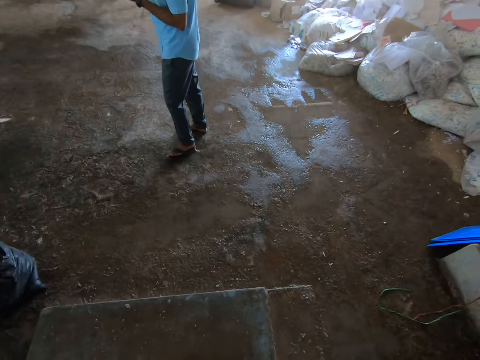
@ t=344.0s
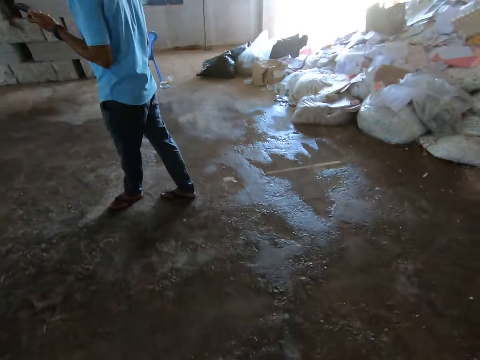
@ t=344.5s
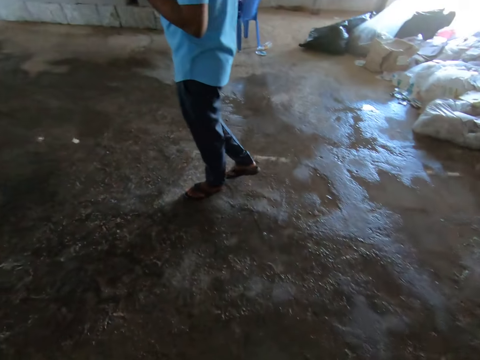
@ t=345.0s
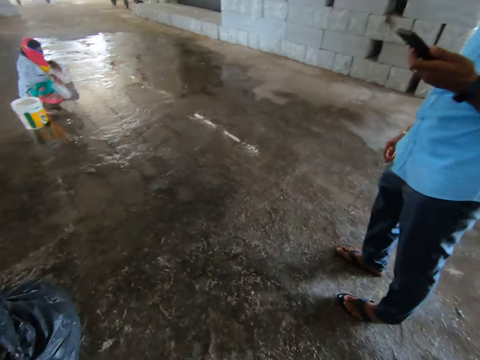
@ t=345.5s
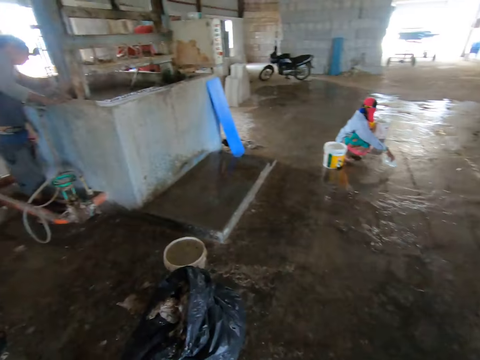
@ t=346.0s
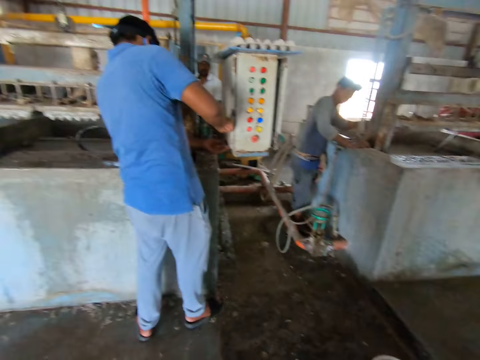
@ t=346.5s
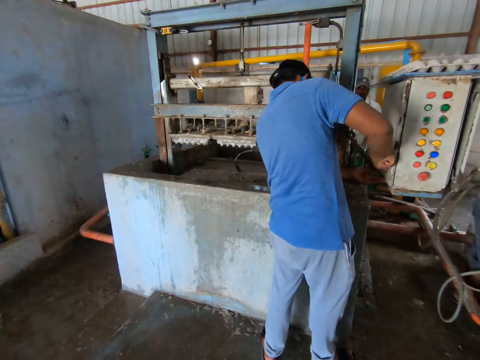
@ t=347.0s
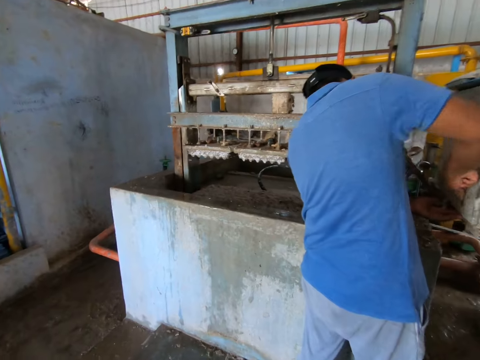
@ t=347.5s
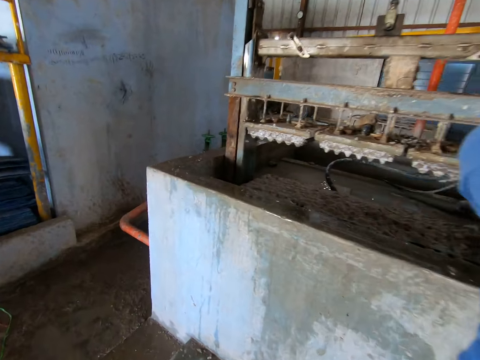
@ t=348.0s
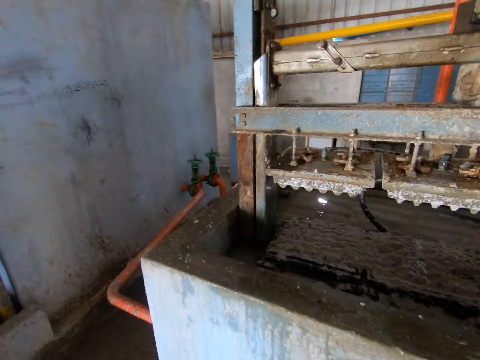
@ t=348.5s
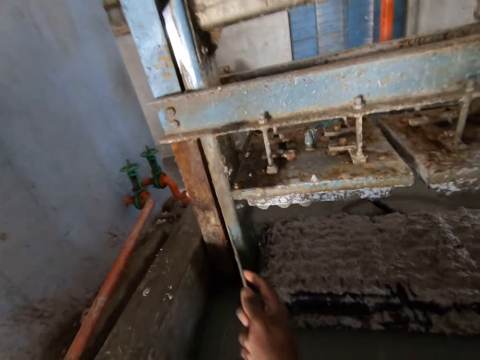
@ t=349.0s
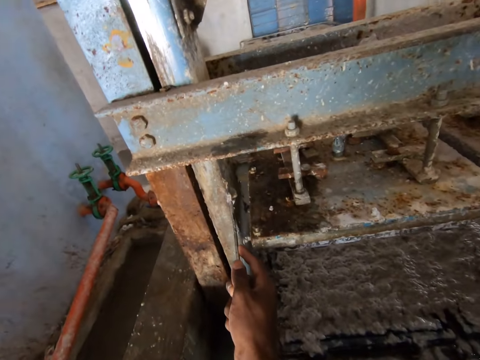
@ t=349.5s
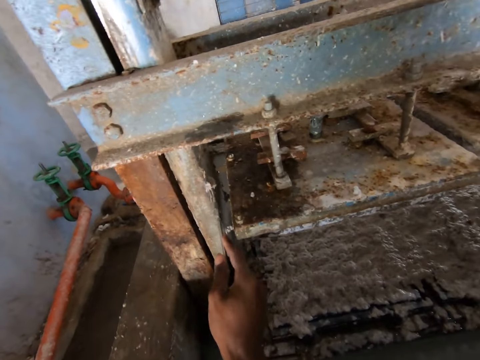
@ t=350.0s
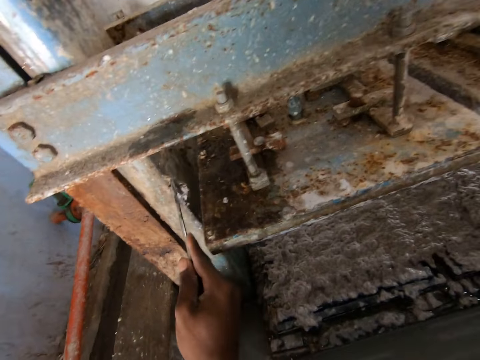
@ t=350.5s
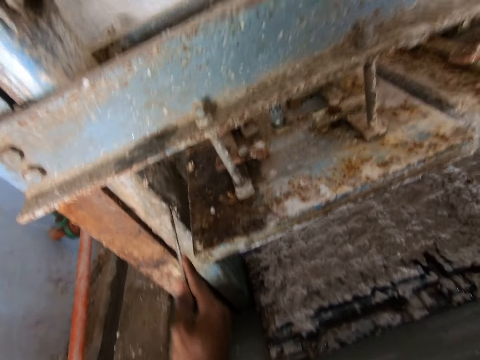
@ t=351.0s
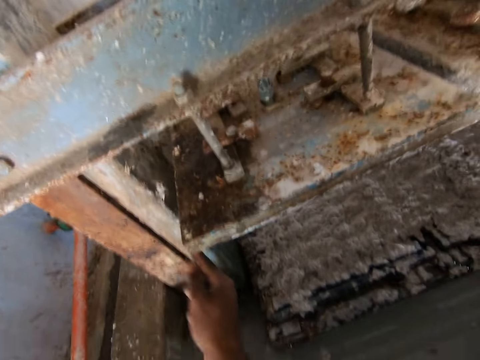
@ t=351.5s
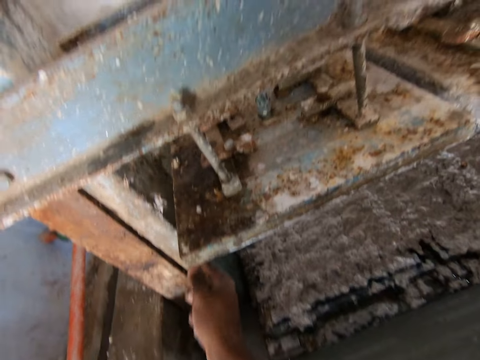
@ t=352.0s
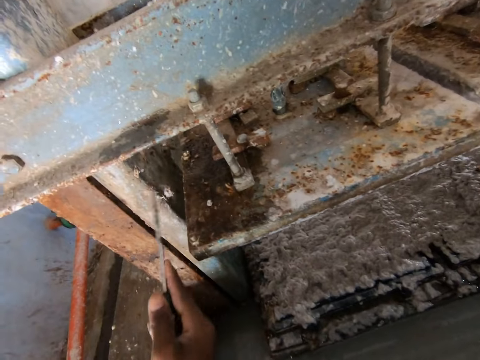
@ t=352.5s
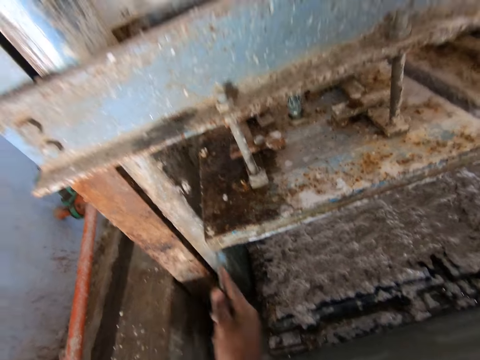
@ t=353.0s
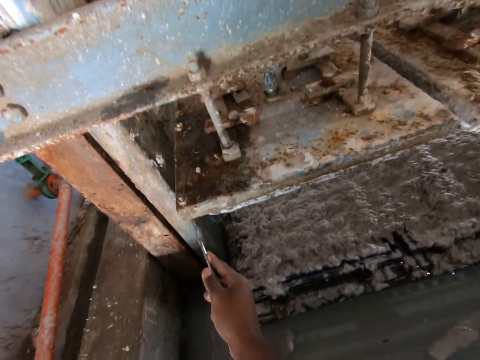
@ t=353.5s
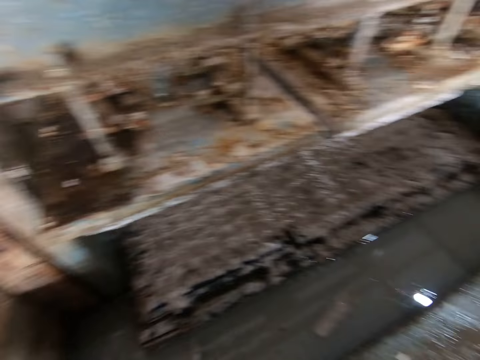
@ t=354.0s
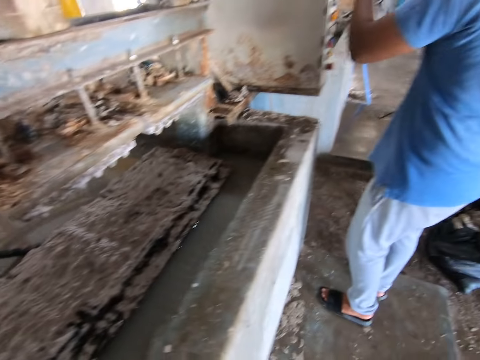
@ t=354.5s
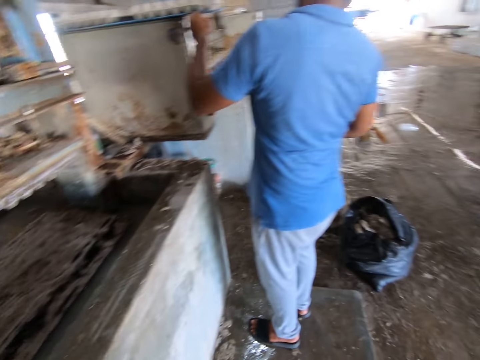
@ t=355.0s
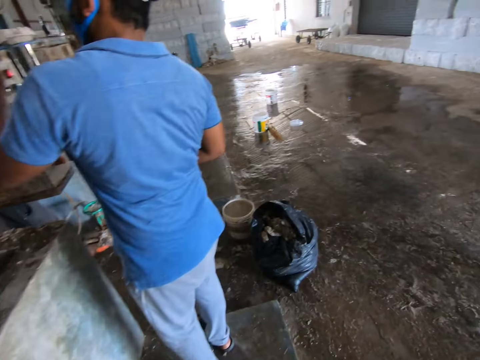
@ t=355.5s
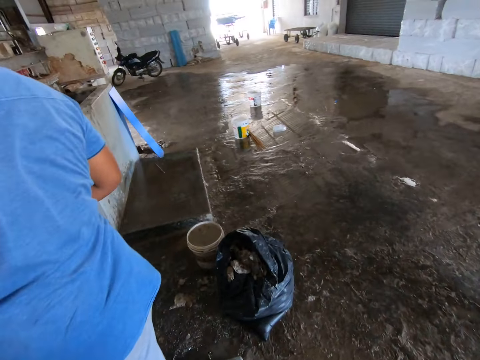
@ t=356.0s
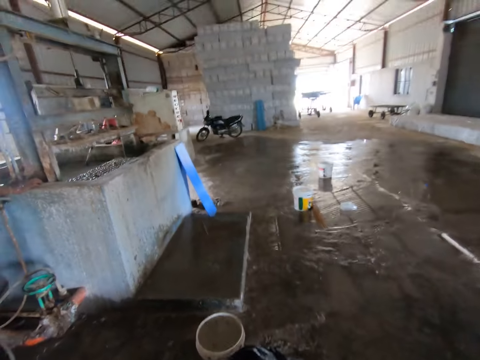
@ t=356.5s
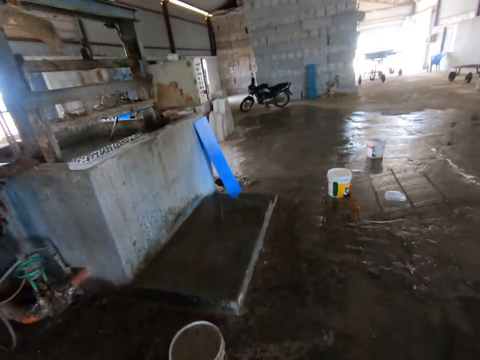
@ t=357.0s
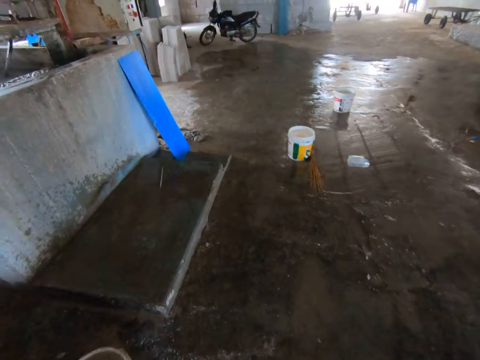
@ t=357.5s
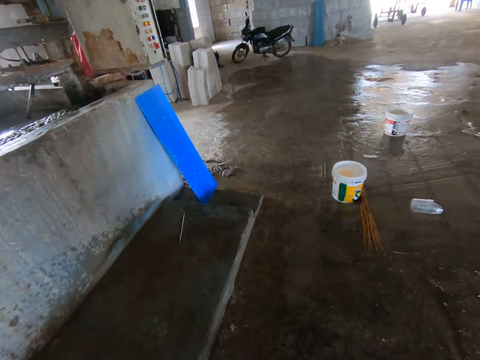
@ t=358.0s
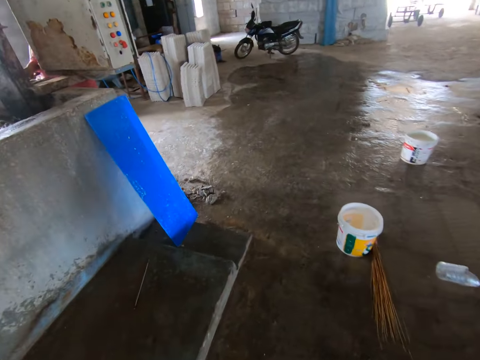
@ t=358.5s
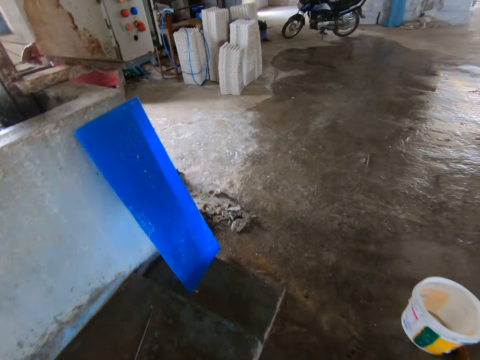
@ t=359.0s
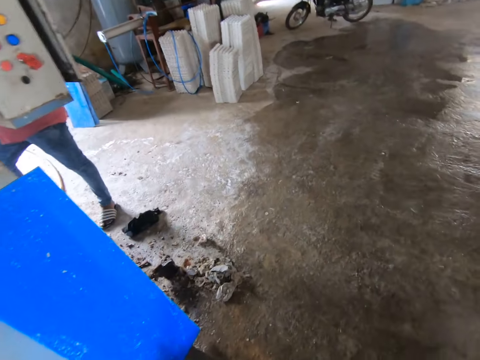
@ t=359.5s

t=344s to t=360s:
The camera wearer looks around and walks in the building. They scrub the tray making machine. They scratch the metal with a knife. A man talks to the camera wearer. The camera wearer looks around and walks in the building. They talk to the man. They walk in the building.

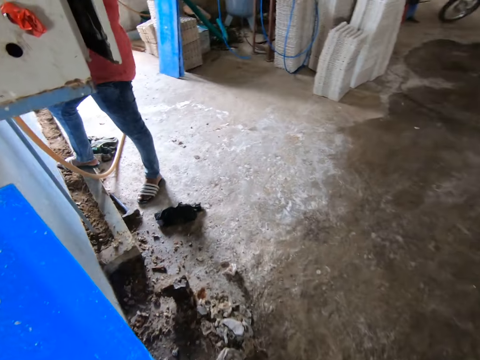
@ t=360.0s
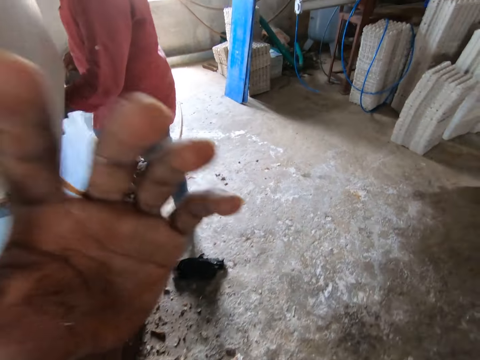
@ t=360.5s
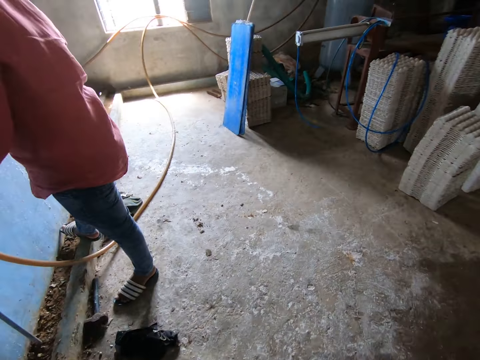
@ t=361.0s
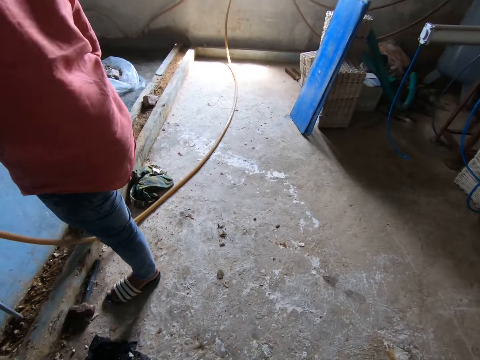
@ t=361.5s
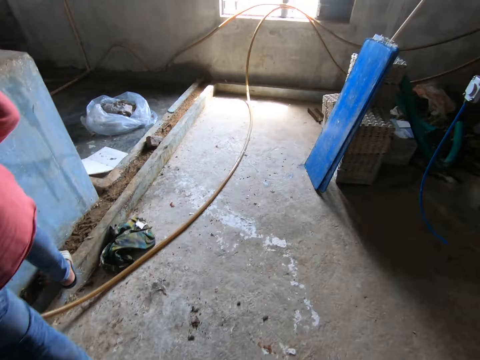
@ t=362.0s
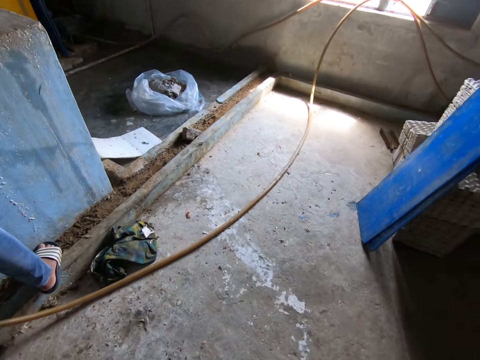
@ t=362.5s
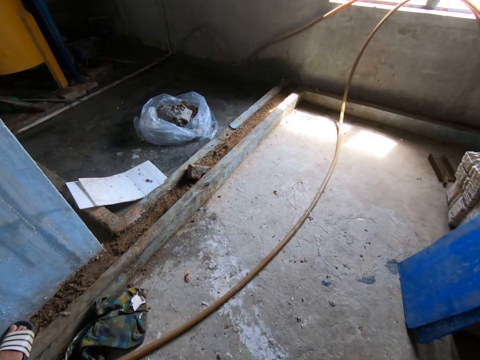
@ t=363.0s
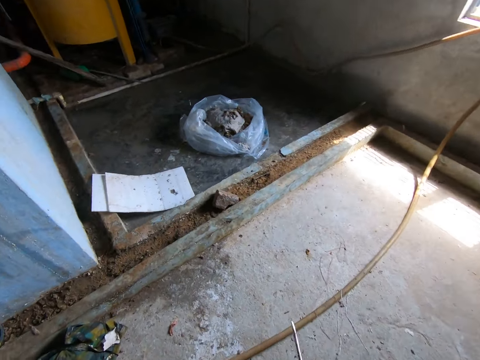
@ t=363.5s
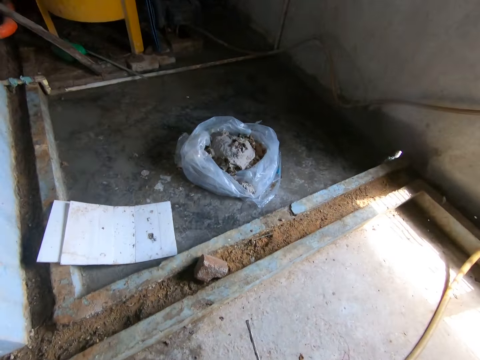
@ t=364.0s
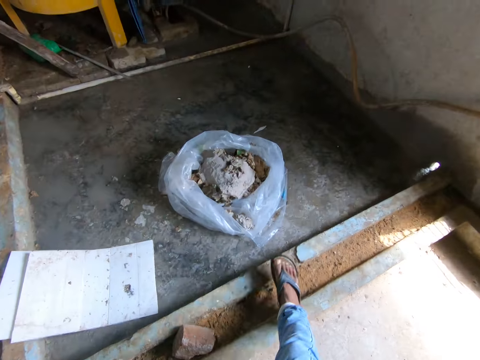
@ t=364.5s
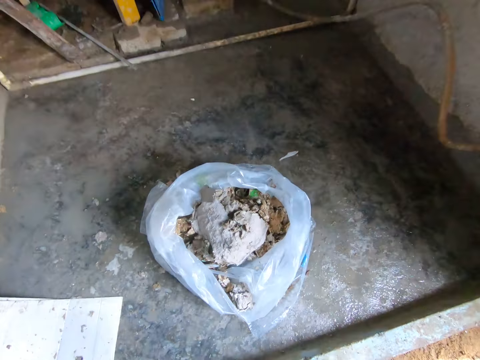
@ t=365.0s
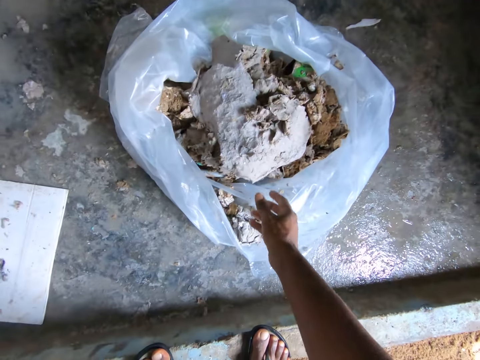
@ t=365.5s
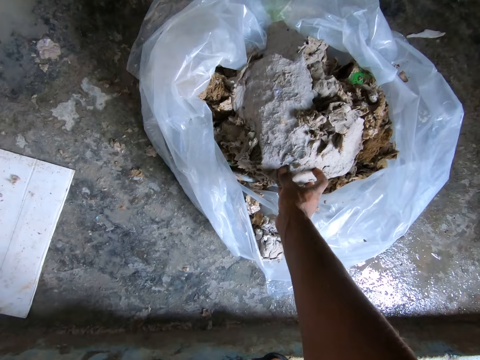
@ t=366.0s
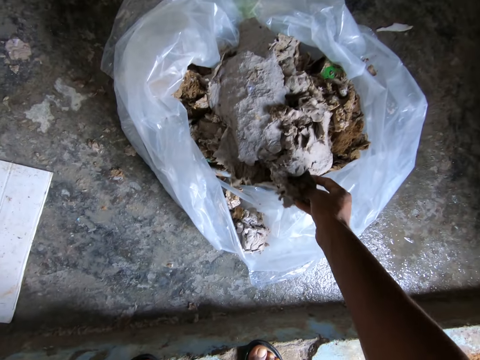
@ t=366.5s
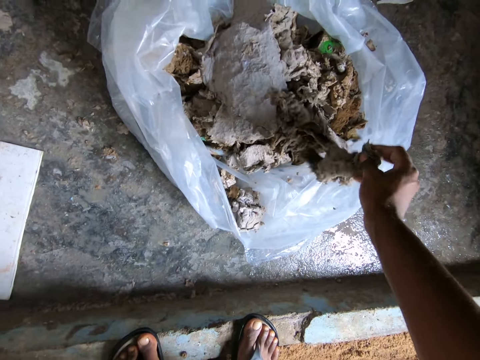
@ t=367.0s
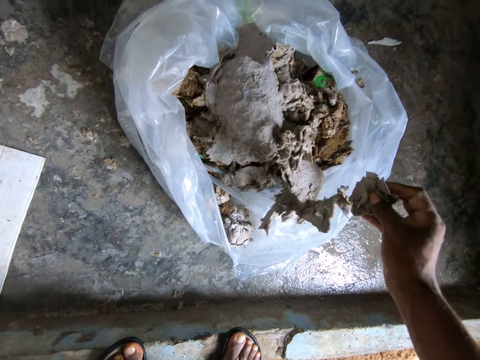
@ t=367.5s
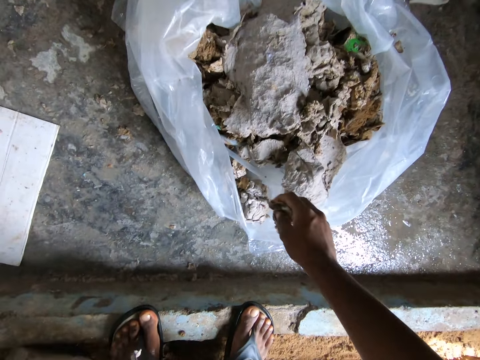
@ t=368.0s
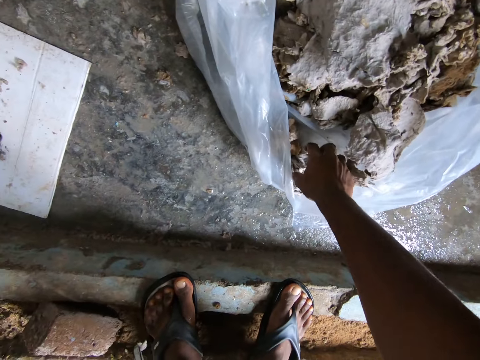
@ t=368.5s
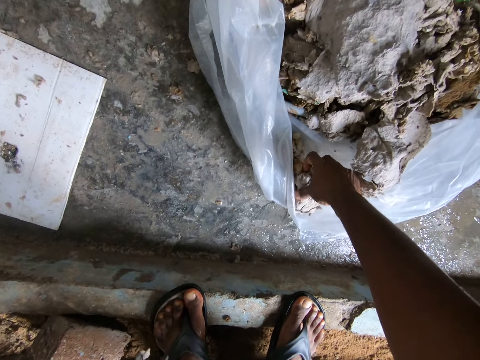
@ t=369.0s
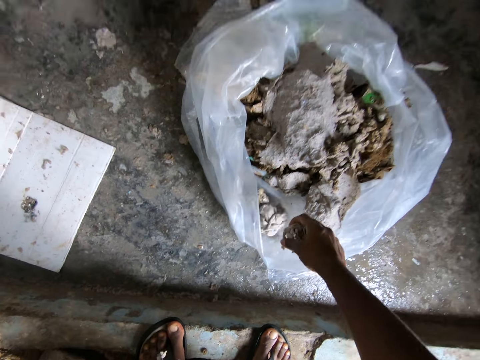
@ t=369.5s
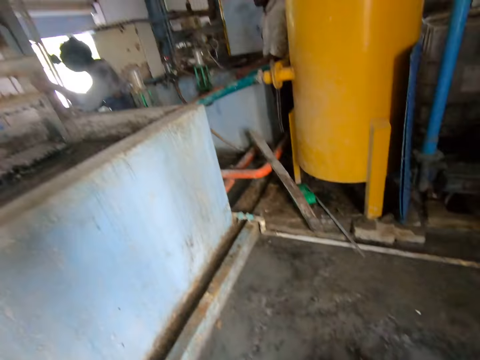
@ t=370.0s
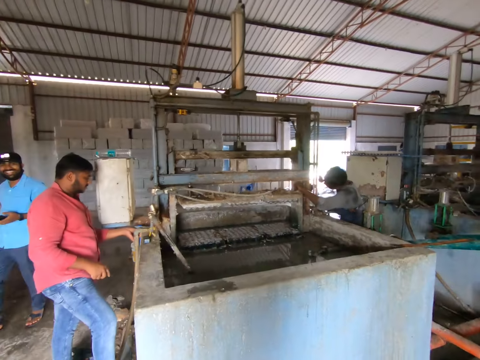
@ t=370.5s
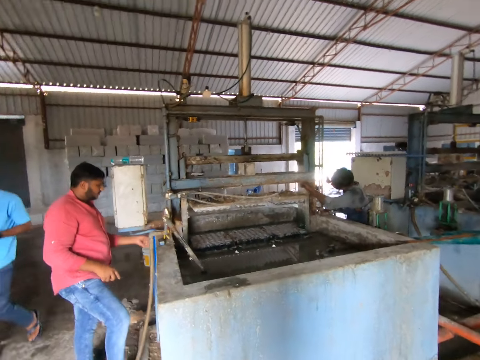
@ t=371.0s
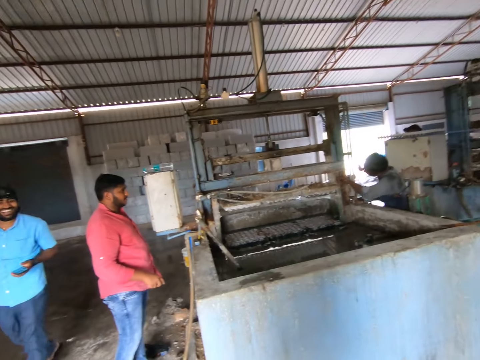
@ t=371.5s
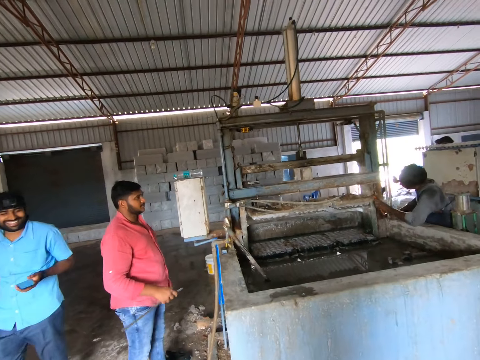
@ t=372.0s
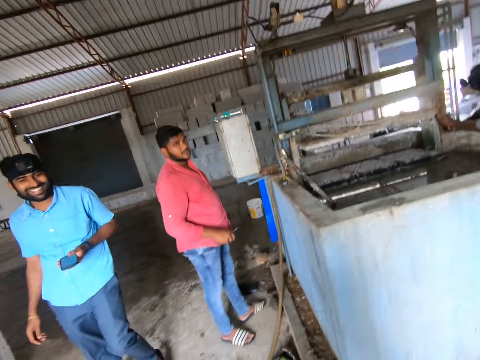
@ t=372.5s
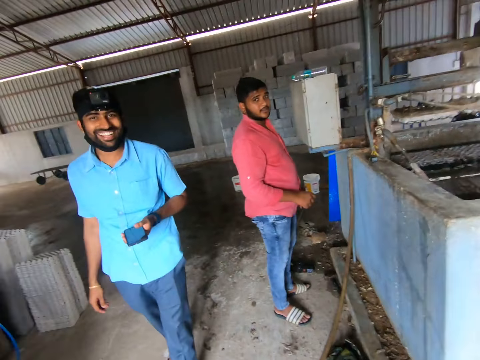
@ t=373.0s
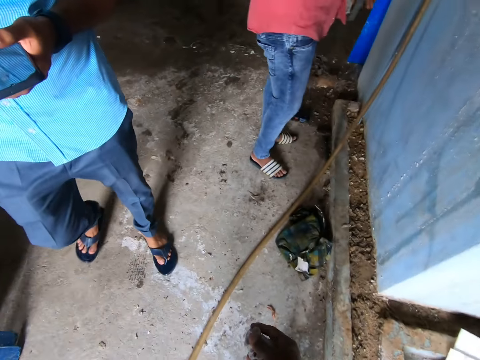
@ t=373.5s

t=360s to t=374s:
The camera wearer walks in the building. They talk to a man. They walk in the building. The man talks to the camera wearer. The camera wearer raises a hand. They pick the paper from the nylon paper bag. They walk in the building and look around. They walk in the building. Another man walks in the building and holds the phone.
